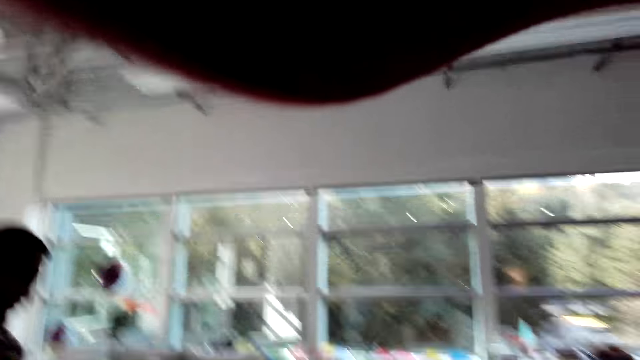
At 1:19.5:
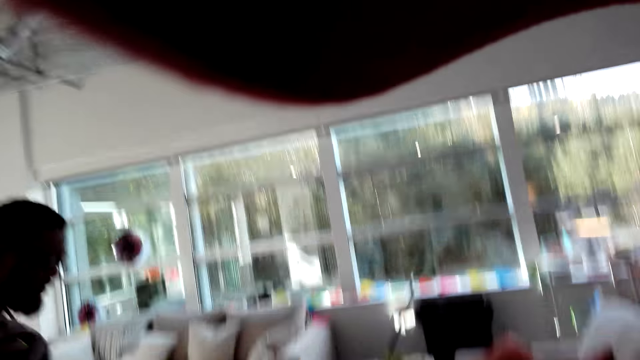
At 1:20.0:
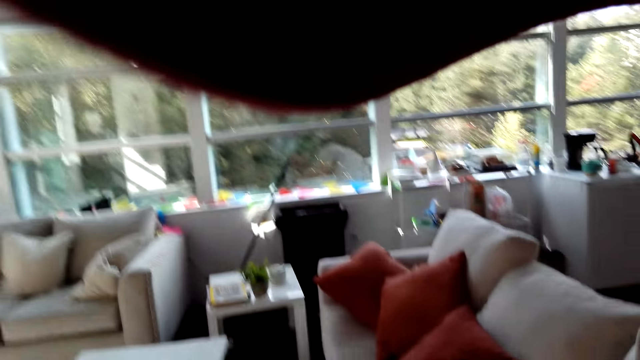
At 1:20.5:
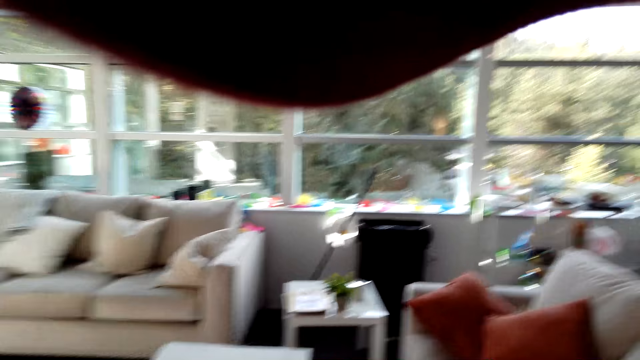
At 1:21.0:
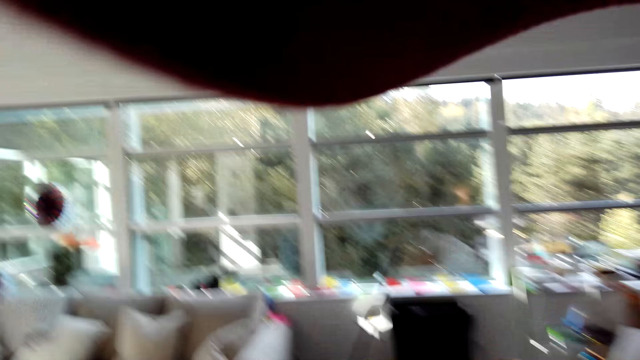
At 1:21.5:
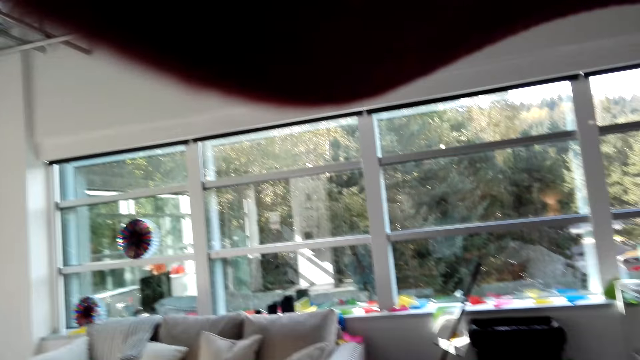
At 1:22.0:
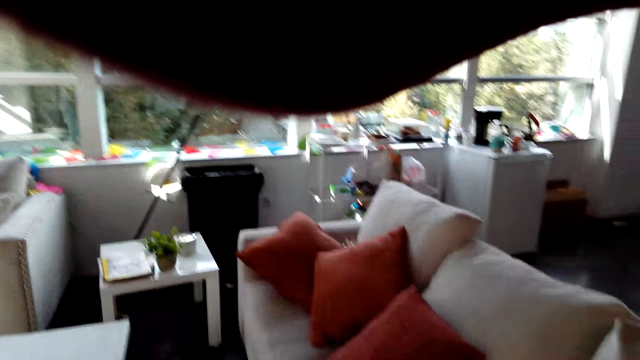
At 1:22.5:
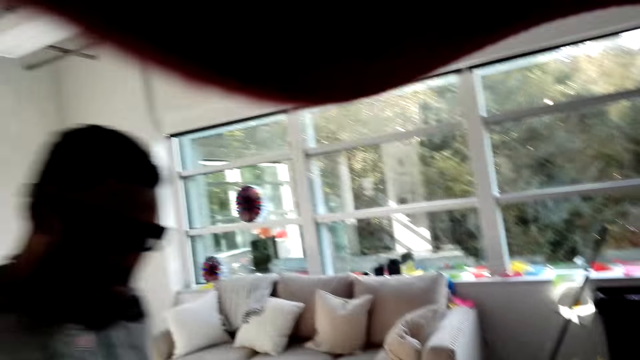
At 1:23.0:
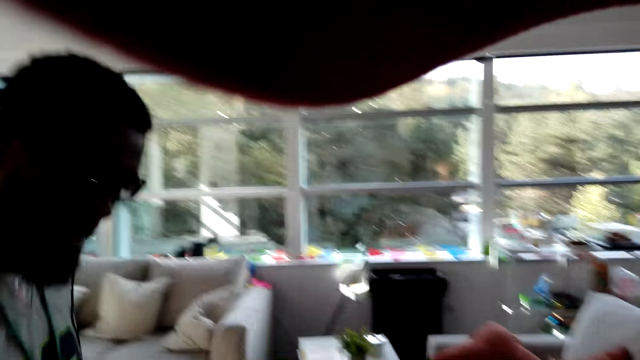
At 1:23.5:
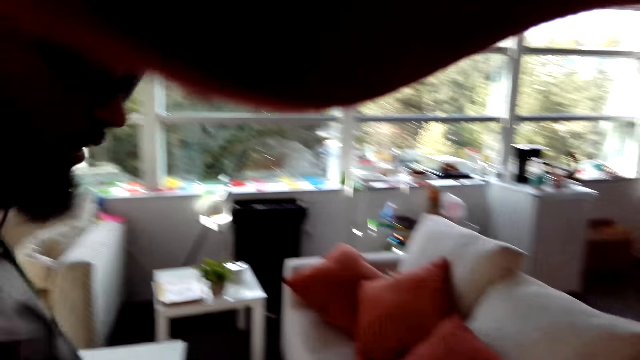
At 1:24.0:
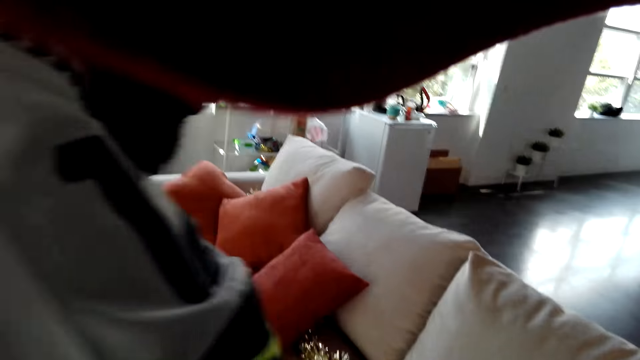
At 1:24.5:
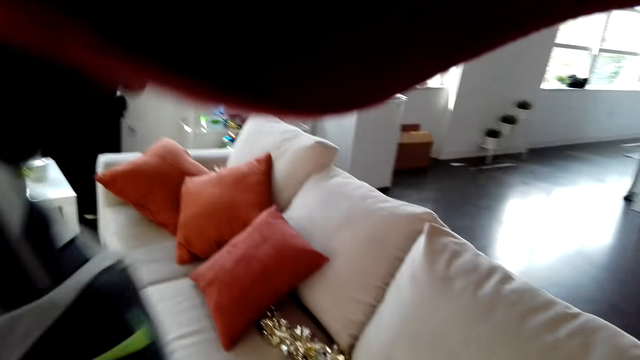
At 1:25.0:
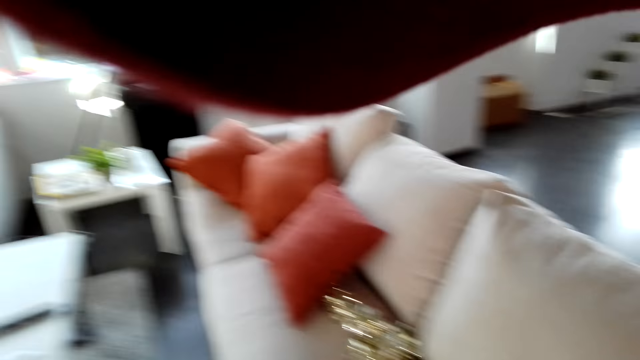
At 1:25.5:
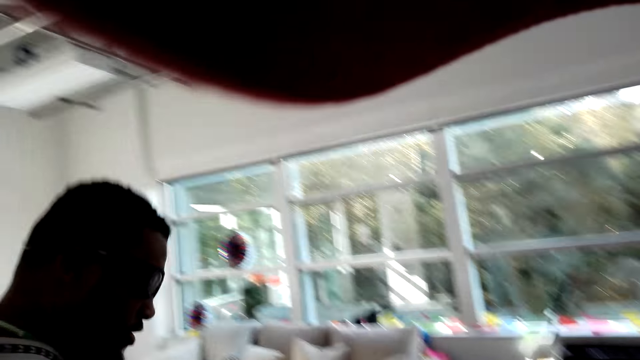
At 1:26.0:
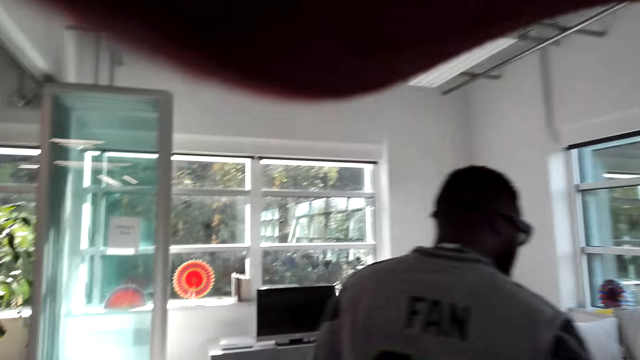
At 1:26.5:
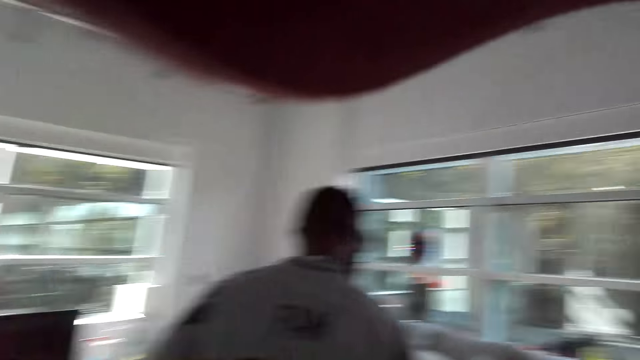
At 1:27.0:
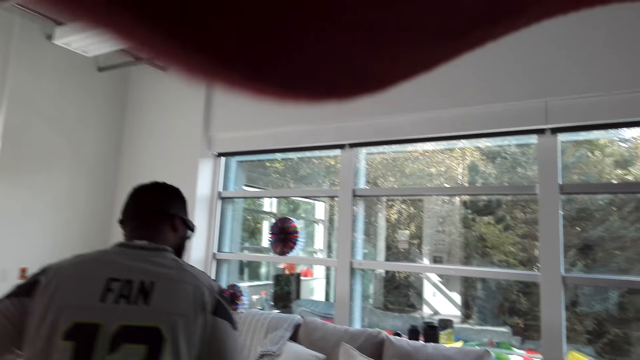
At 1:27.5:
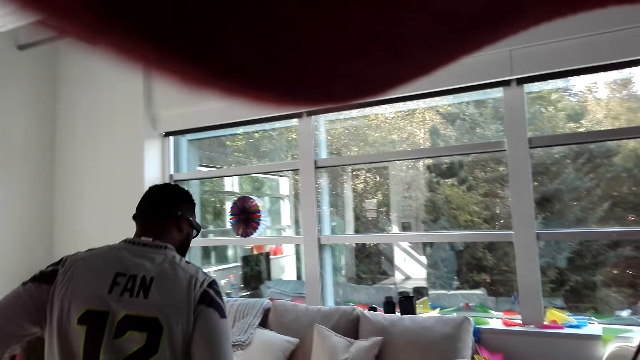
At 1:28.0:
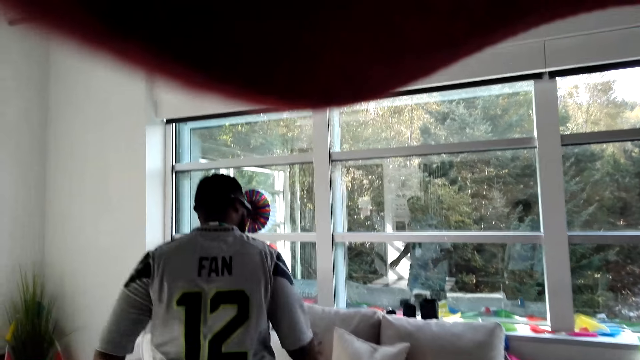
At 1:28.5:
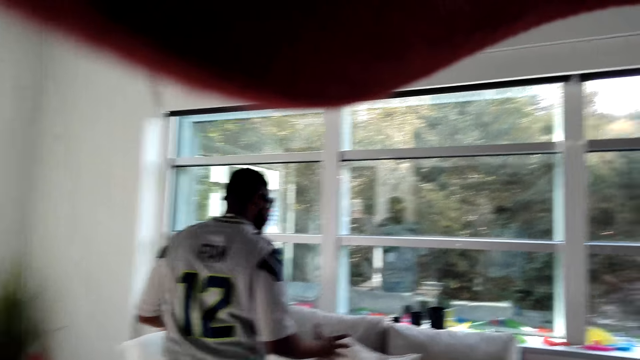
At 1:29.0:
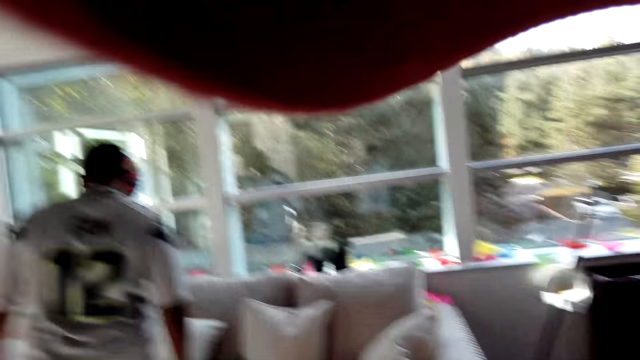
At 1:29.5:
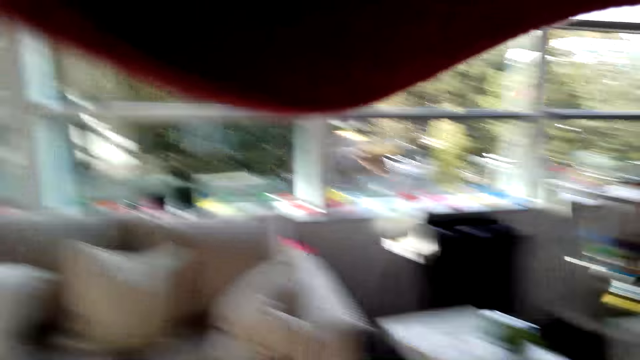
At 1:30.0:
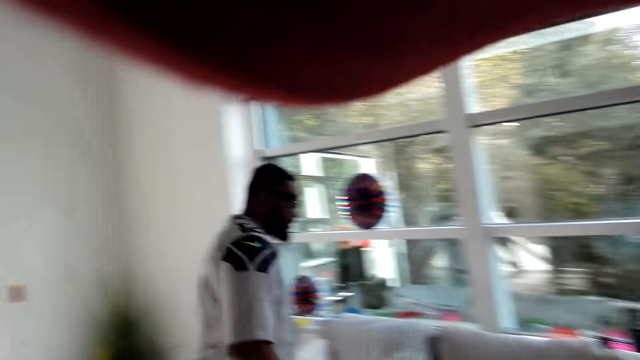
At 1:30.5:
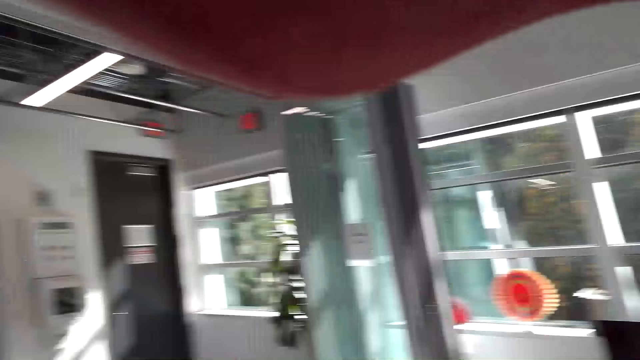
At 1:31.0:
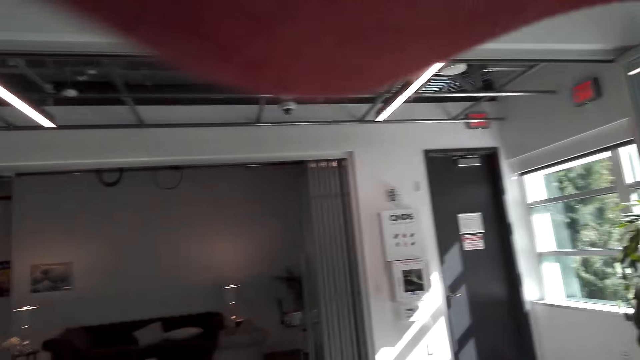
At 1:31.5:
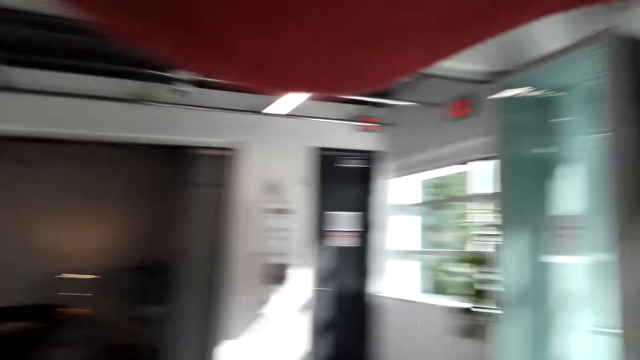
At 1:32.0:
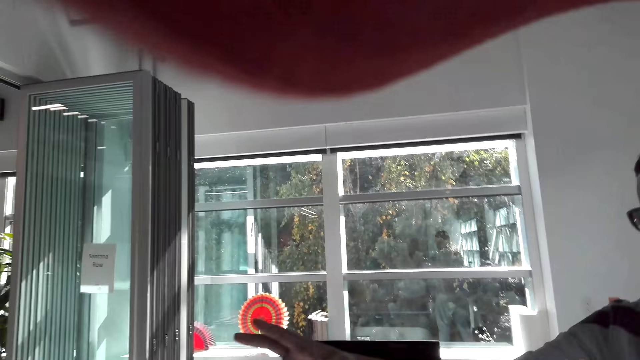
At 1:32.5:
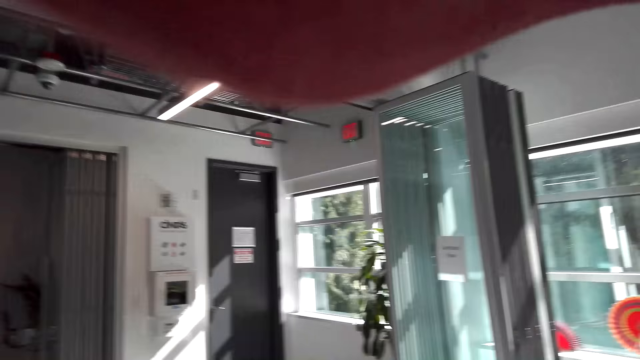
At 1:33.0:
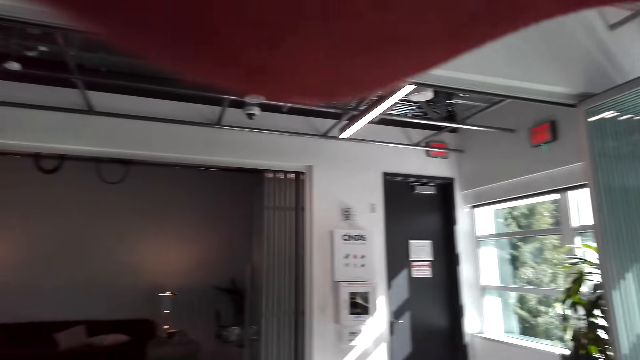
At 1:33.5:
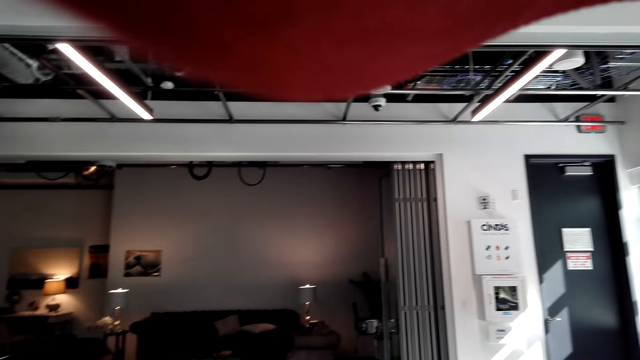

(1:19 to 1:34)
The camera wearer stares around. They watch the background.

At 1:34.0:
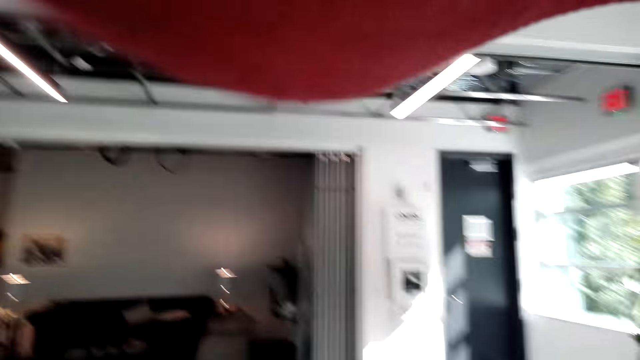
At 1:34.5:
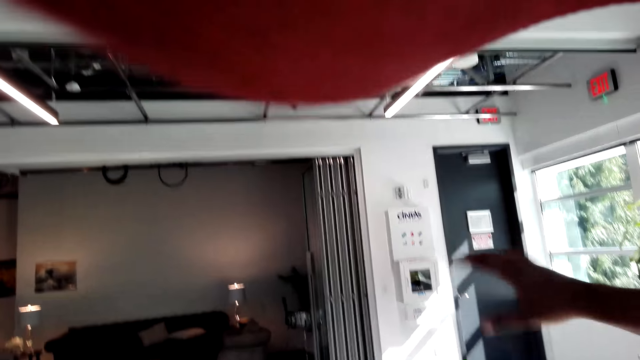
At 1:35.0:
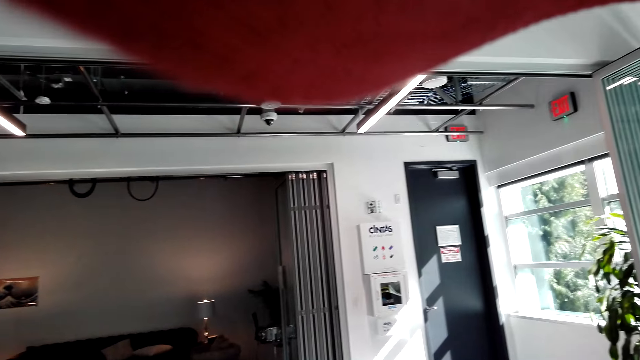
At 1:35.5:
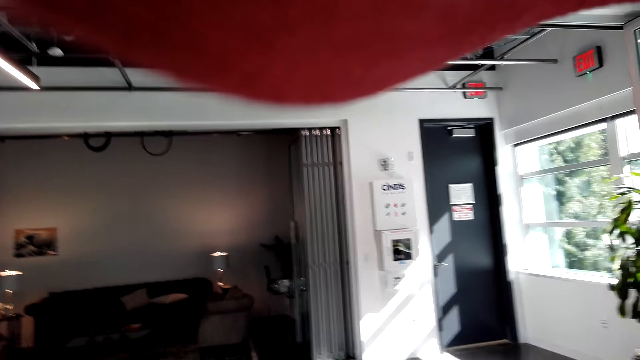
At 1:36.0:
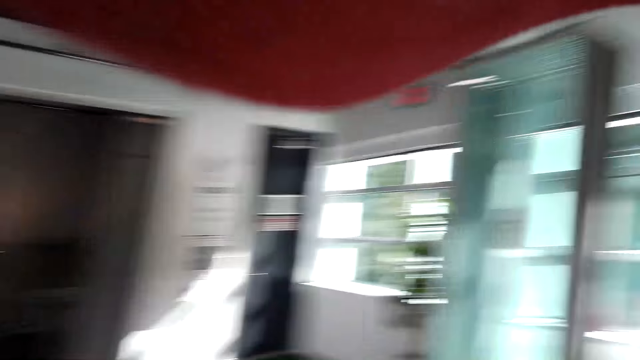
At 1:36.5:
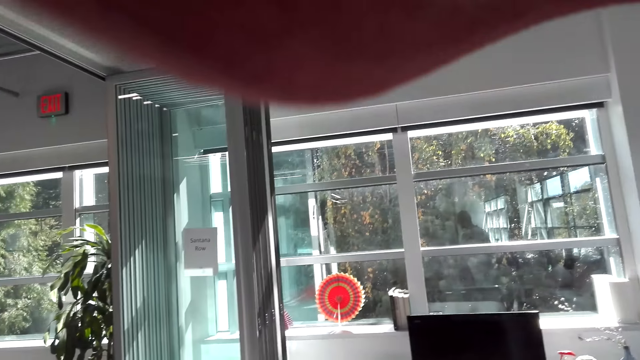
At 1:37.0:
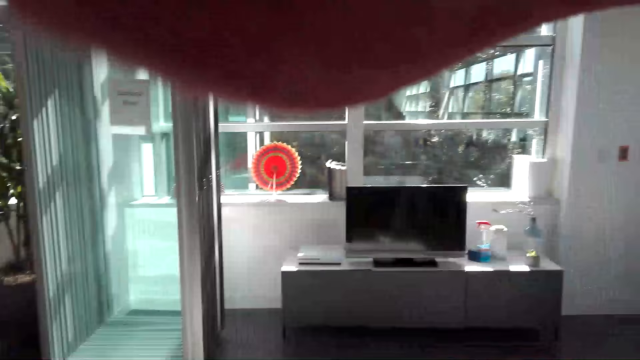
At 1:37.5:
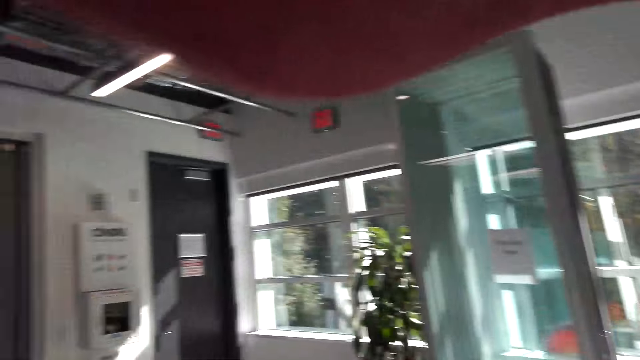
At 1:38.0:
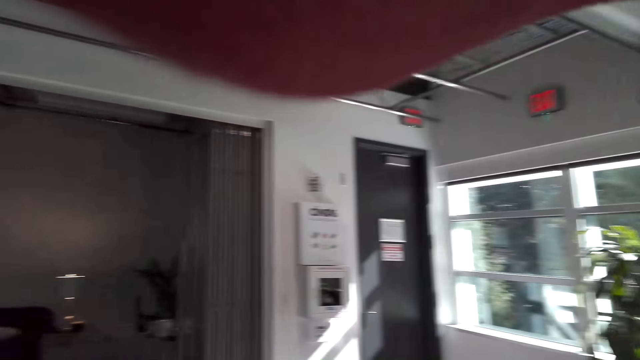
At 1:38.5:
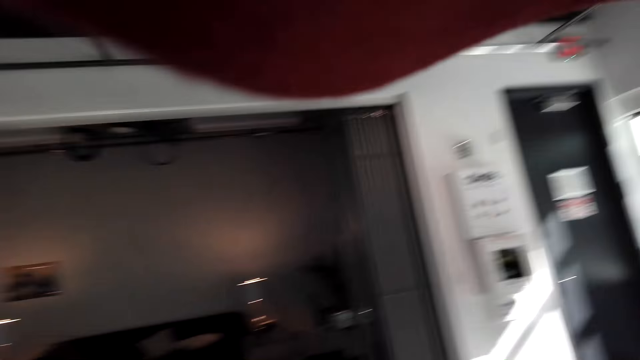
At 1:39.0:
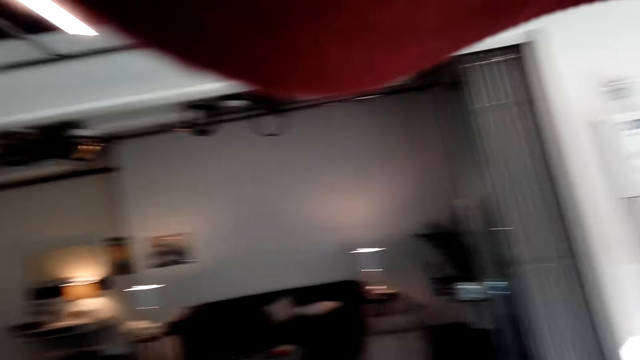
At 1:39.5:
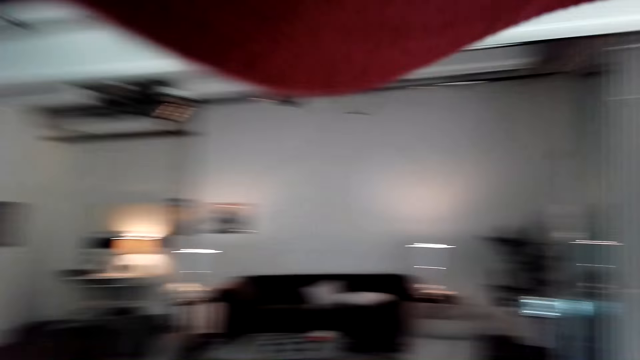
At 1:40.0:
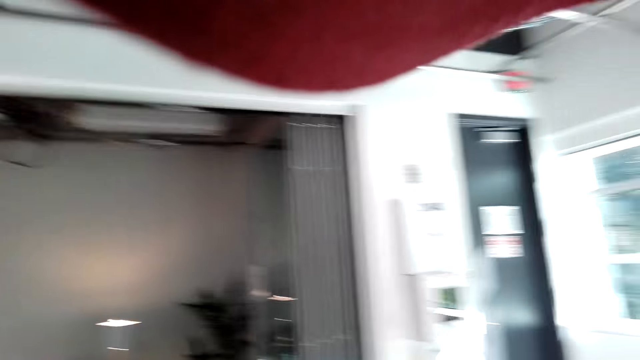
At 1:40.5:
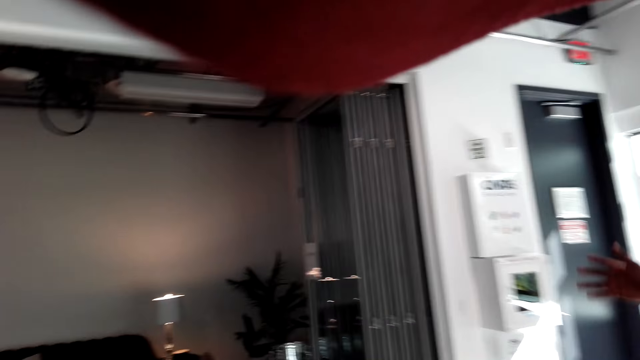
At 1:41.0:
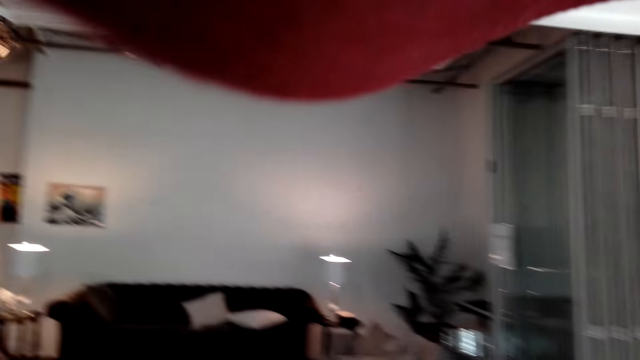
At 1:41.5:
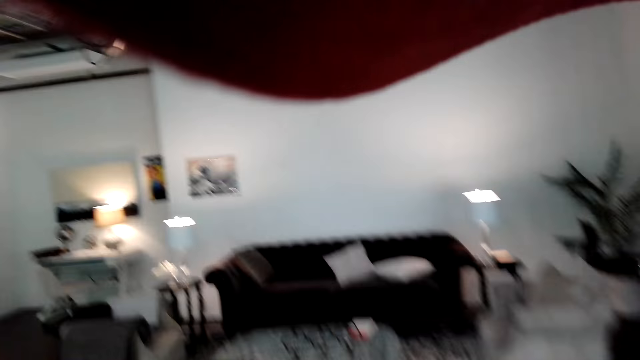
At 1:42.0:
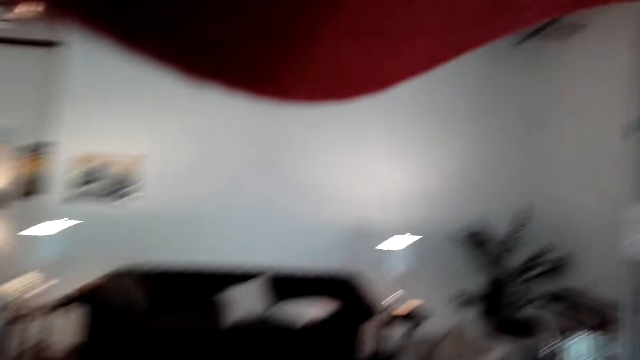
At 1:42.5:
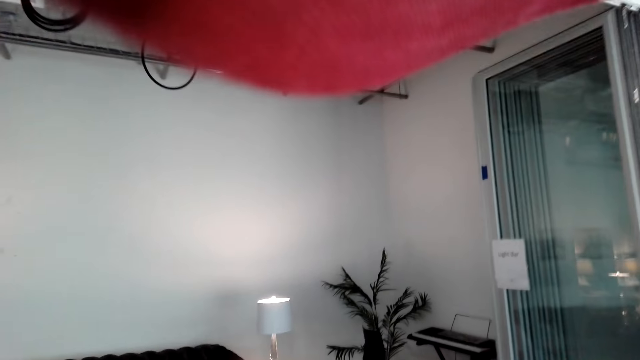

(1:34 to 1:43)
A person shows the camera wearer the guest side. The camera wearer stares around.
